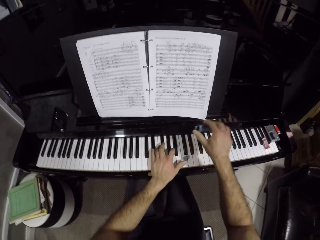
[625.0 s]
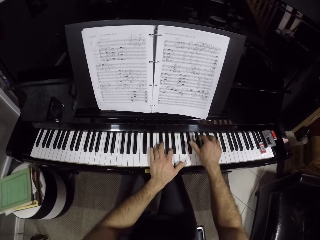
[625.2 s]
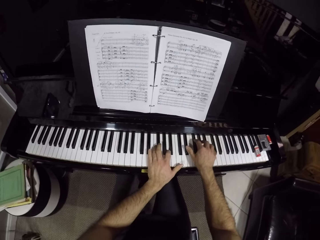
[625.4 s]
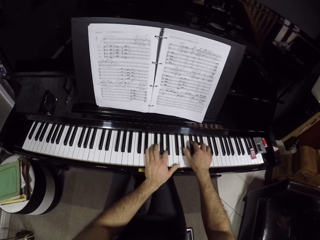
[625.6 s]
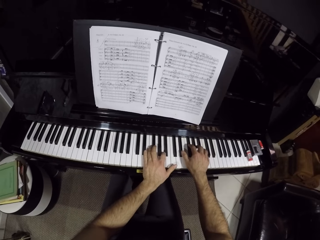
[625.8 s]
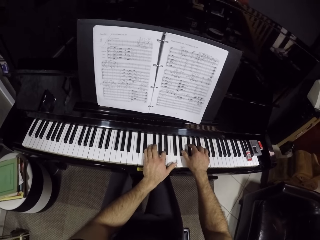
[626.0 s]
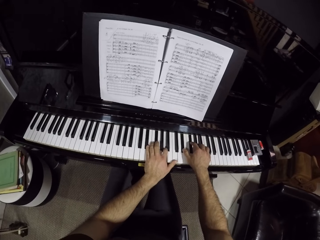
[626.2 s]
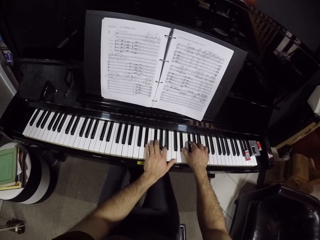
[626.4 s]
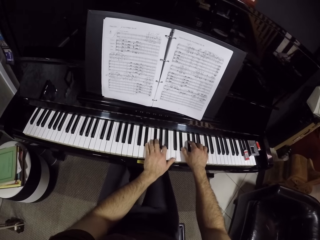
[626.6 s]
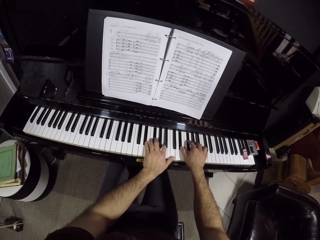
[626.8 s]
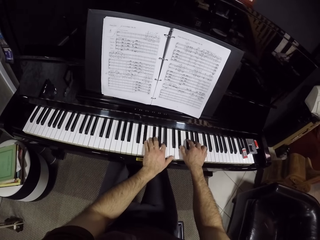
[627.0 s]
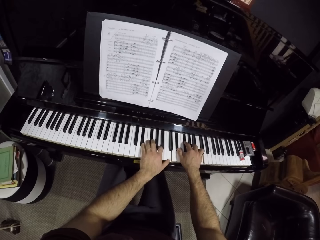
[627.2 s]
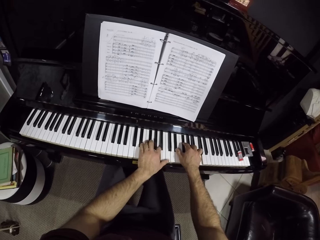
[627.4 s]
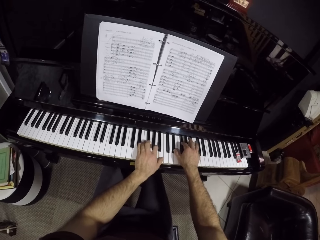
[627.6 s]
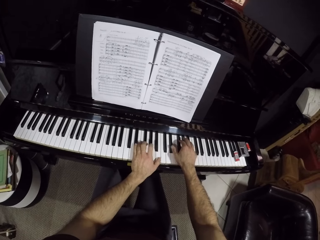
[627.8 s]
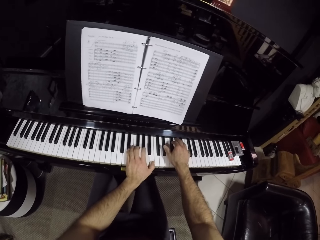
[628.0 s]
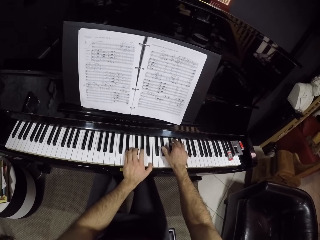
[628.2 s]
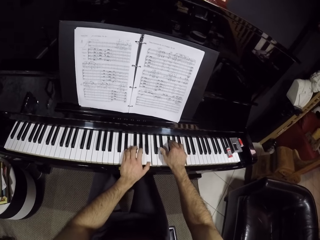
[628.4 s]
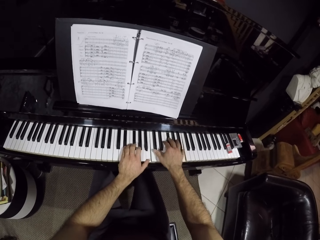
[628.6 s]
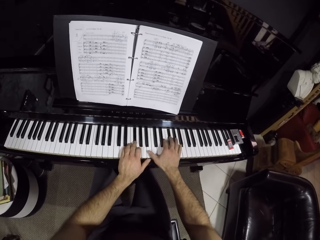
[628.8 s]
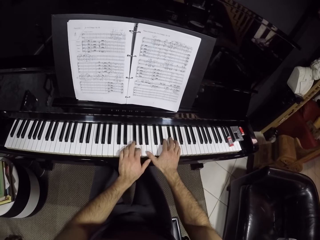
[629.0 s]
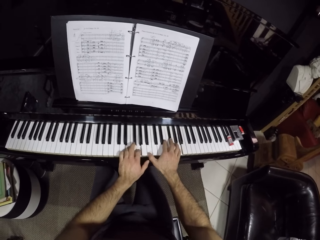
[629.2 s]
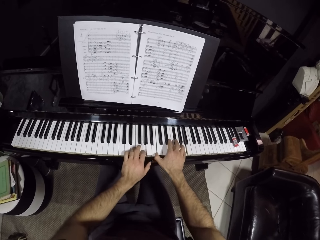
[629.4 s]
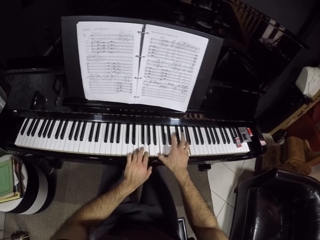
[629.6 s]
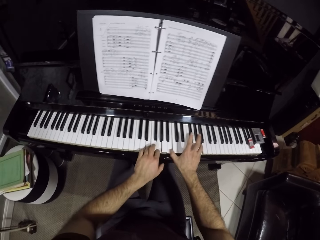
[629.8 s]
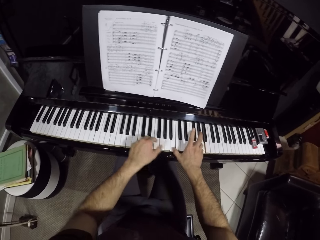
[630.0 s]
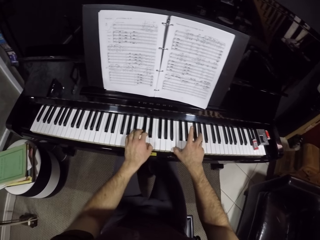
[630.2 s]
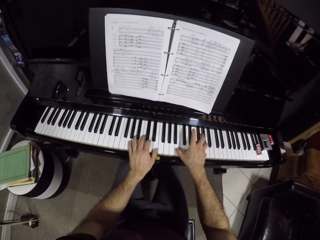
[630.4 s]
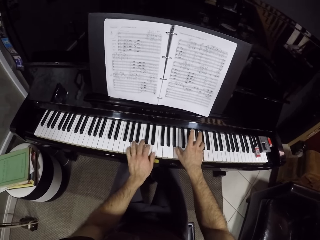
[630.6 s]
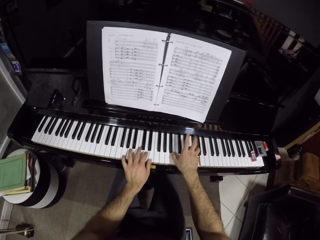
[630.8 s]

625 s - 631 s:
The camera wearer removes his right hand from the piano keys. He places his left hand on the piano keys. He plays the piano with his hands.

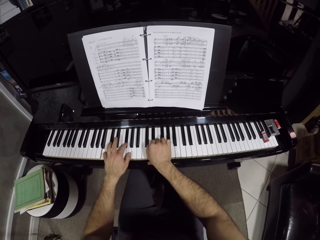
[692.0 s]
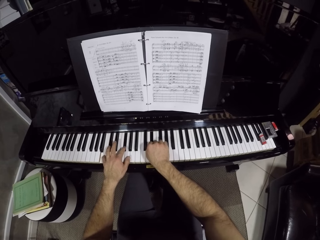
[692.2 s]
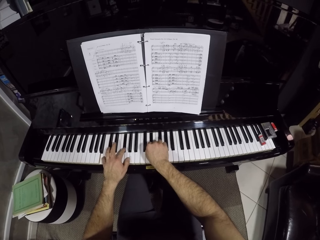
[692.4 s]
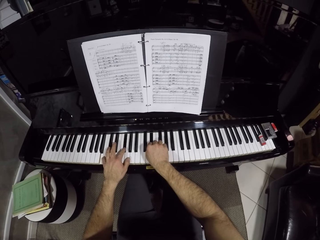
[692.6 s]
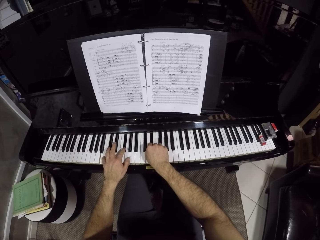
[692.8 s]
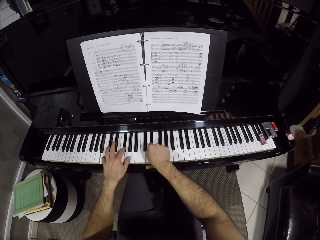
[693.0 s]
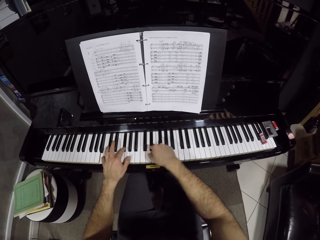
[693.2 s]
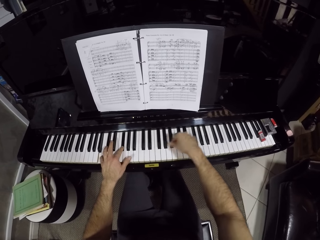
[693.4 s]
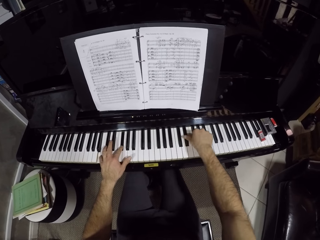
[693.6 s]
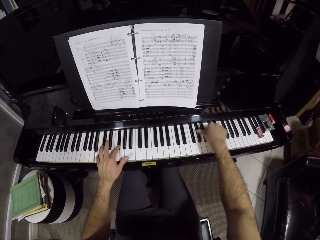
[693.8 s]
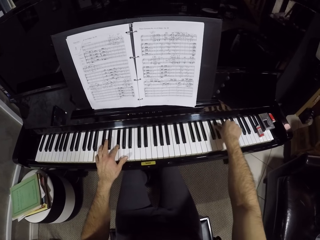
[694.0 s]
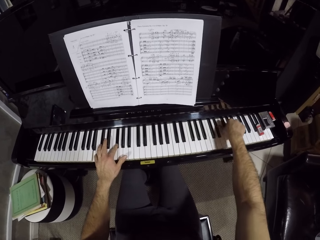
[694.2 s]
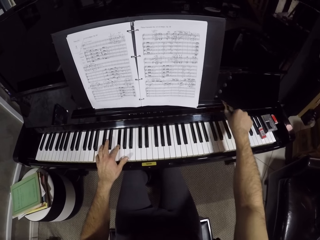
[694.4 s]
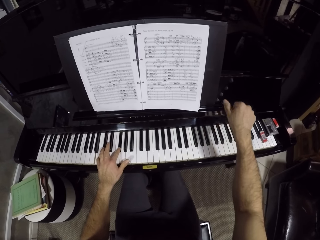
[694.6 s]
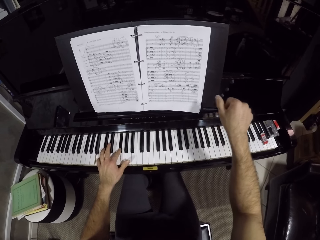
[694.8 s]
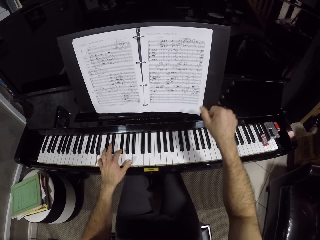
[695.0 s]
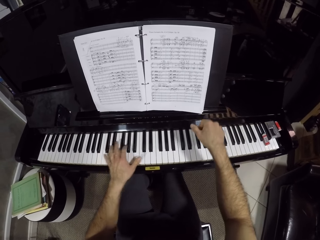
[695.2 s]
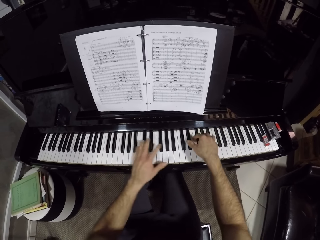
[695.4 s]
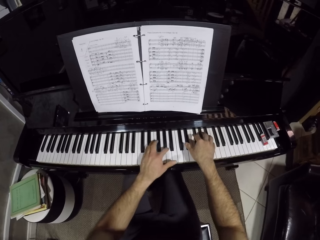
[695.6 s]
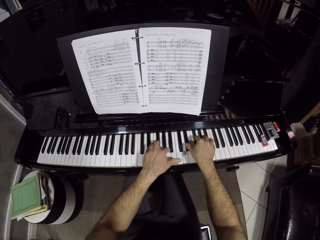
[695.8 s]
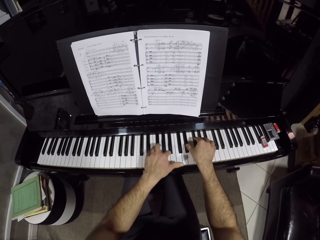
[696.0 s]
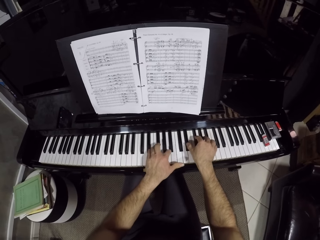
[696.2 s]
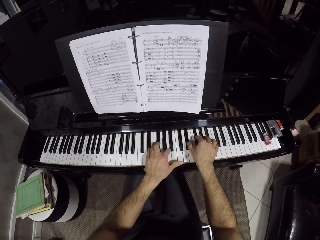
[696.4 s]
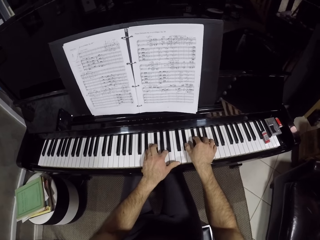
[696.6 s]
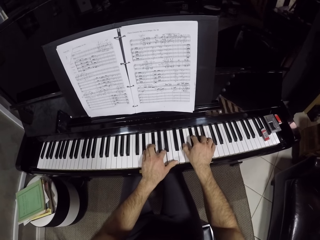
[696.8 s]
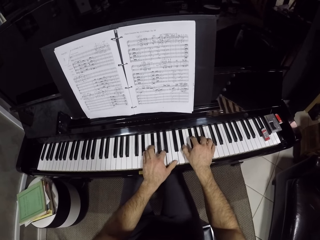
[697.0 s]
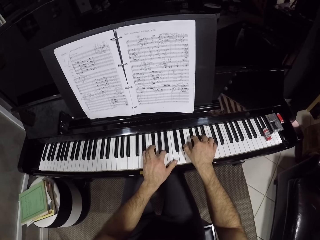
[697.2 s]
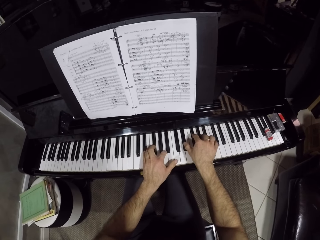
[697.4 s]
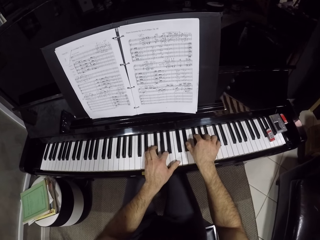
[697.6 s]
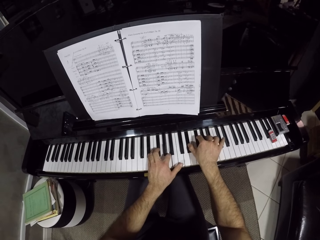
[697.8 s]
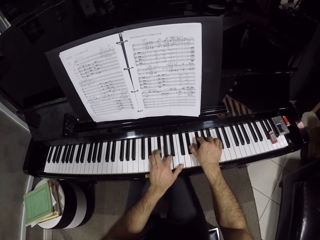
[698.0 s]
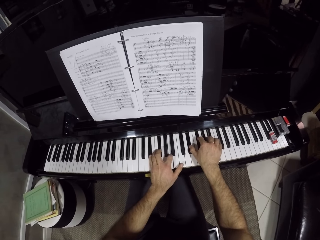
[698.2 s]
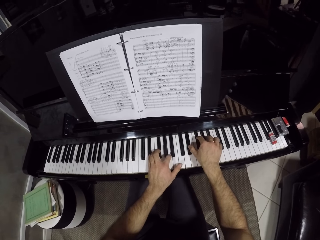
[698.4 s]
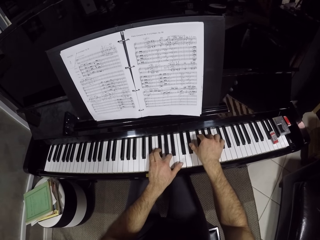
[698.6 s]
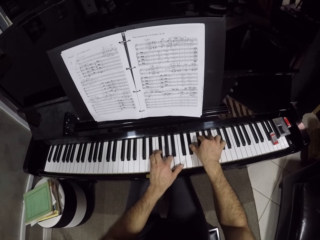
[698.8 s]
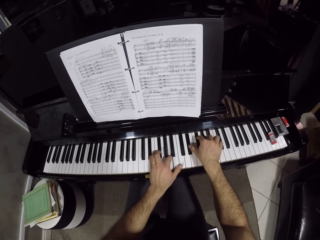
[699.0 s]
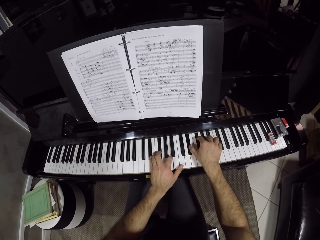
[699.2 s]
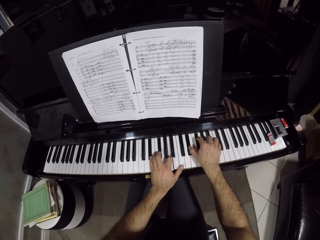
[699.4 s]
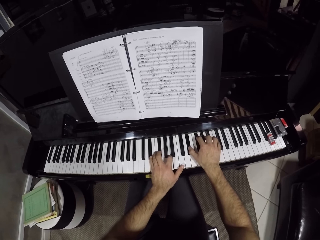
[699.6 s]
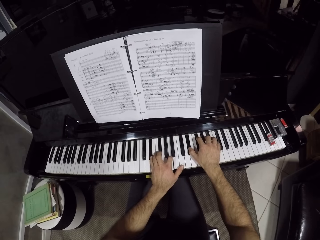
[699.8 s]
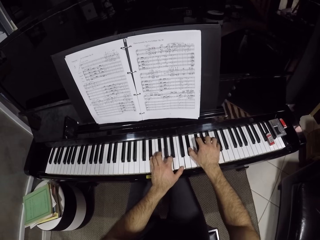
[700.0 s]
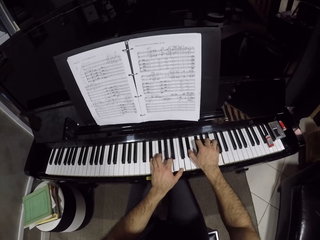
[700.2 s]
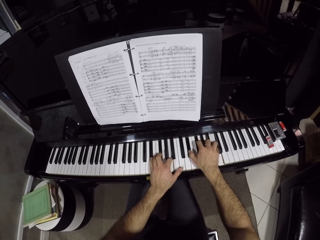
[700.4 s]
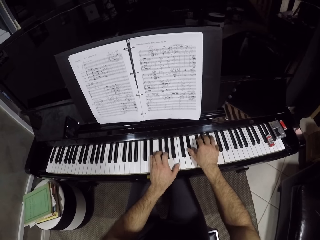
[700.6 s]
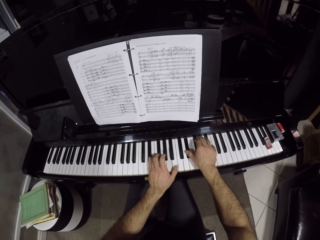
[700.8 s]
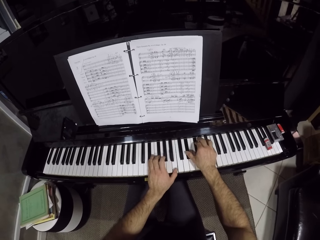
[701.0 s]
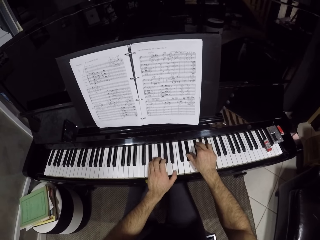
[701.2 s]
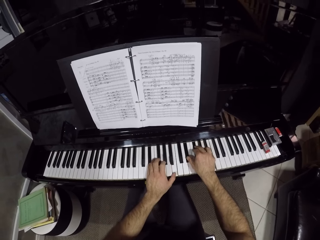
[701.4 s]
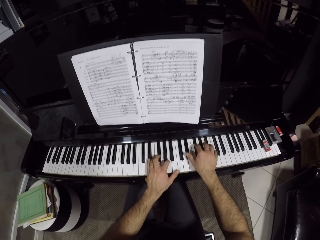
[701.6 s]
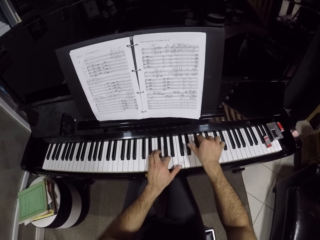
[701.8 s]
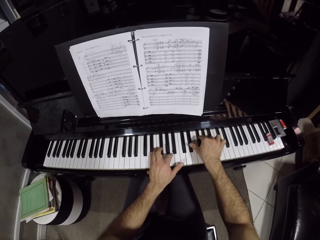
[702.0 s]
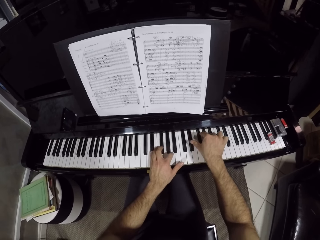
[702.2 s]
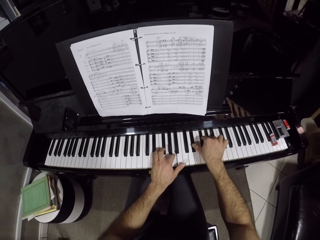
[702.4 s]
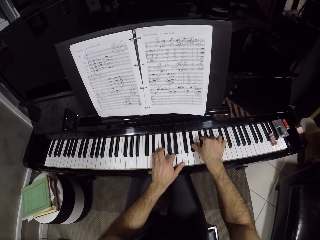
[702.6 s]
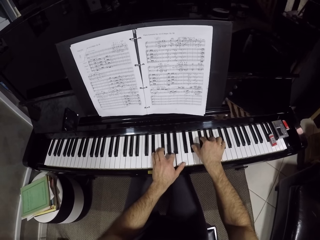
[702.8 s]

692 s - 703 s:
The camera wearer removes his right hand from the piano keys. He places his right hand on the piano keys. He plays the piano with his hands.

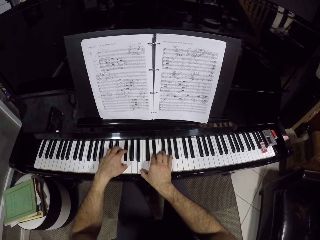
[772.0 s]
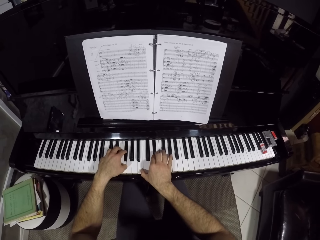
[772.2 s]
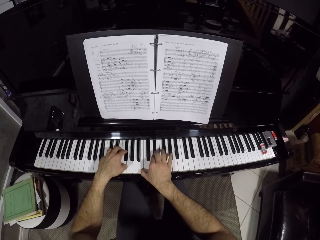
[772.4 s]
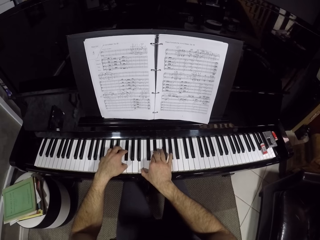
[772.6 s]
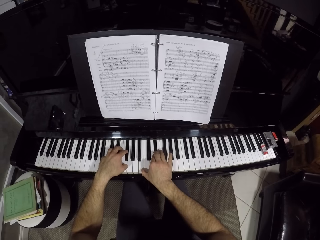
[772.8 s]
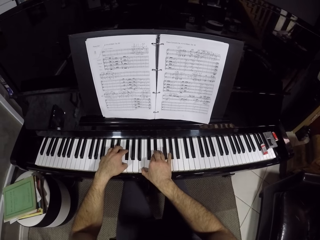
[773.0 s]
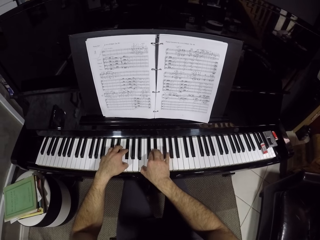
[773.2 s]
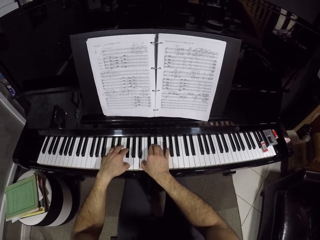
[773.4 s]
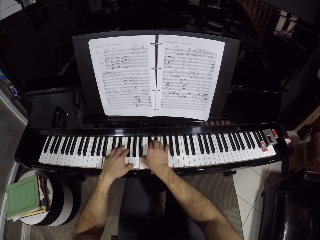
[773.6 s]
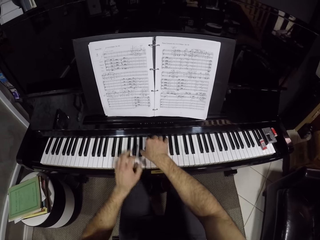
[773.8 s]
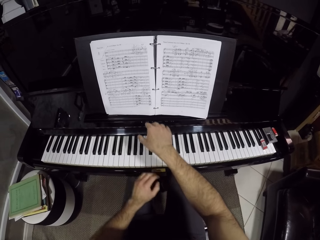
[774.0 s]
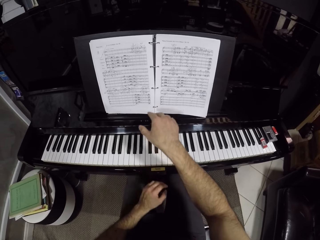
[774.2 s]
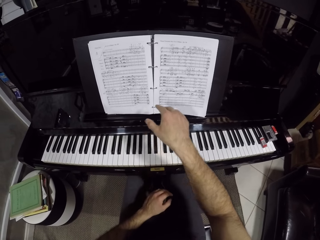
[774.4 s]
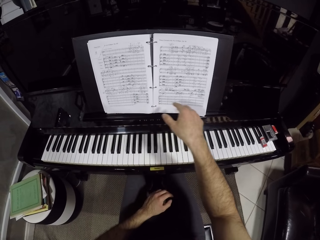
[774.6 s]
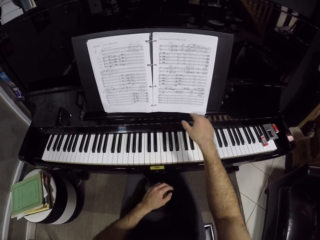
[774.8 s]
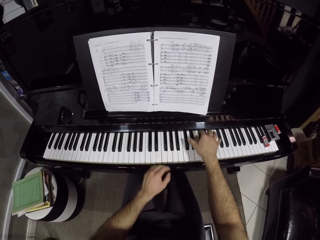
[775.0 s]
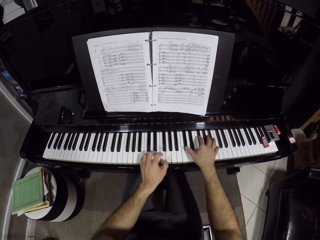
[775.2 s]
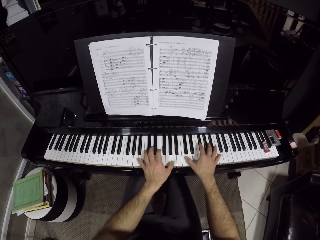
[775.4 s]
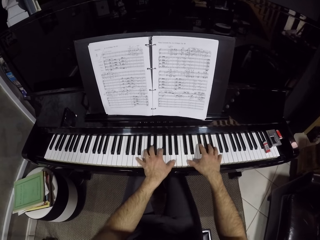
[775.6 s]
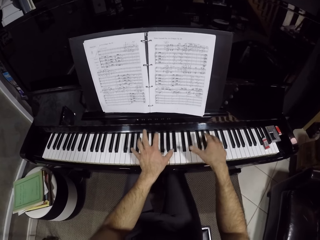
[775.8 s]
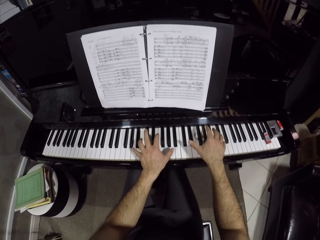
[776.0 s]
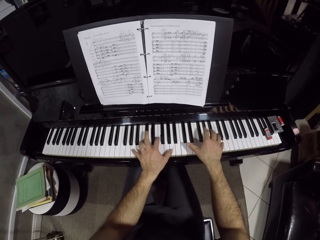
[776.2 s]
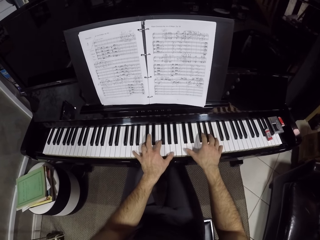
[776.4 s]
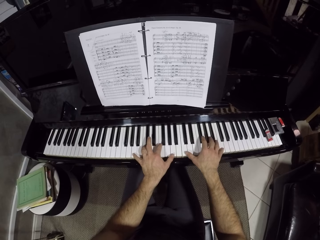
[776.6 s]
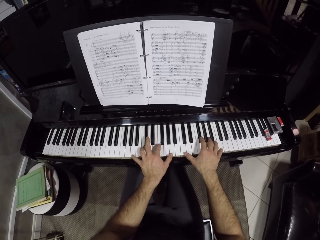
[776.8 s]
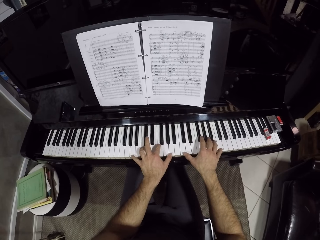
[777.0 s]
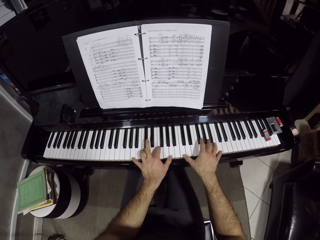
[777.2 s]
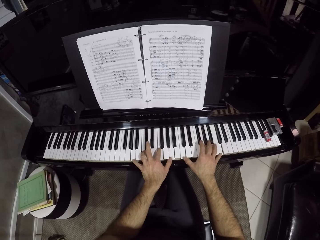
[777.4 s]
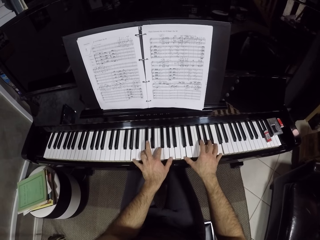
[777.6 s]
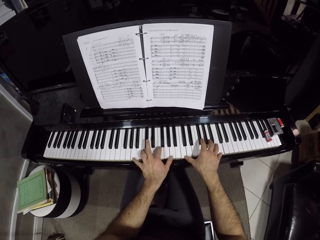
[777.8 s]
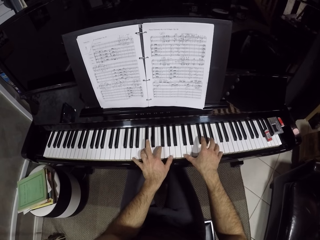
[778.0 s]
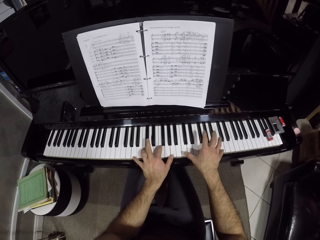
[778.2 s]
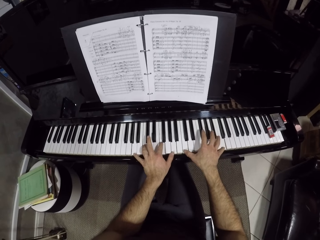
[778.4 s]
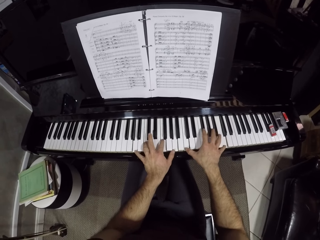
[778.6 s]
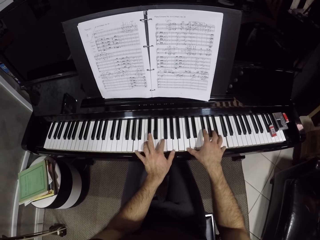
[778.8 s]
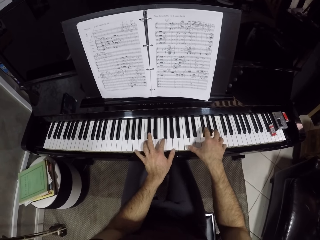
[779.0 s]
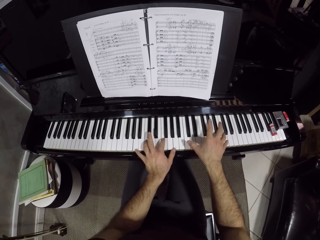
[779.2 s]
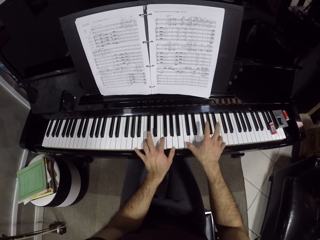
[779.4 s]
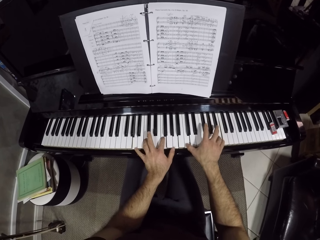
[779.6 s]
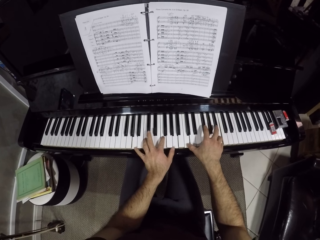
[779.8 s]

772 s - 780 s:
The camera wearer removes his left hand from the piano keys. He removes his right hand from the piano keys. He places his hands on the piano keys. He removes his hands from the piano keys. He places his hands on the piano keys. He plays the piano with his hands.
